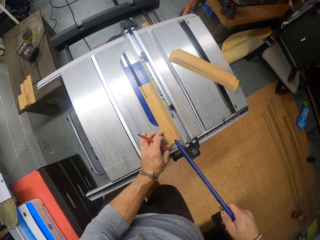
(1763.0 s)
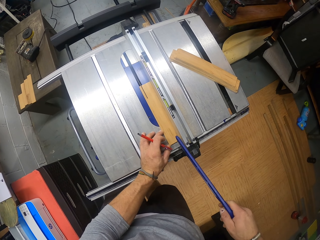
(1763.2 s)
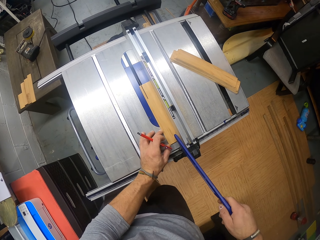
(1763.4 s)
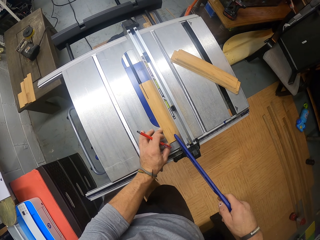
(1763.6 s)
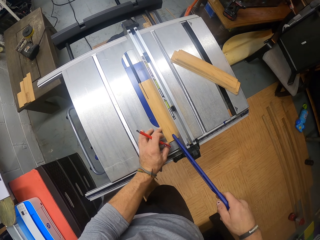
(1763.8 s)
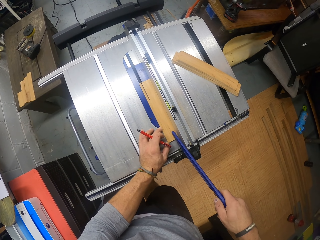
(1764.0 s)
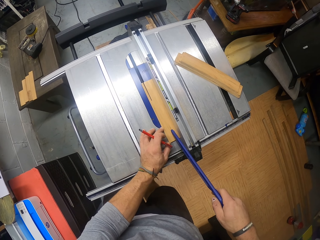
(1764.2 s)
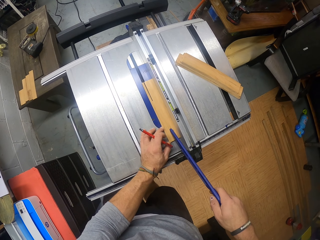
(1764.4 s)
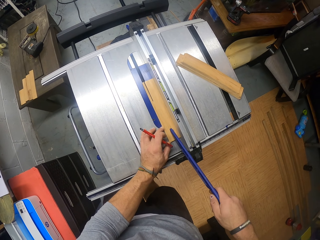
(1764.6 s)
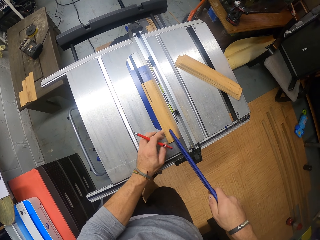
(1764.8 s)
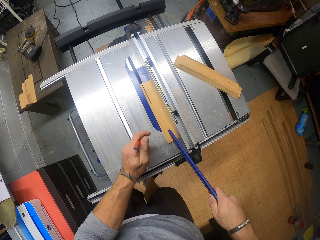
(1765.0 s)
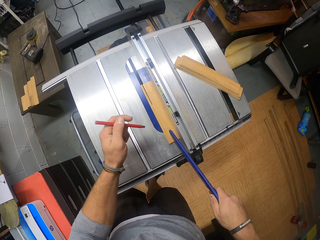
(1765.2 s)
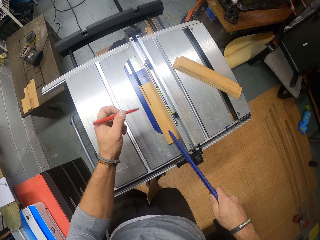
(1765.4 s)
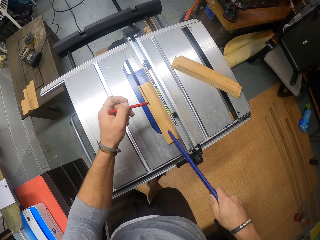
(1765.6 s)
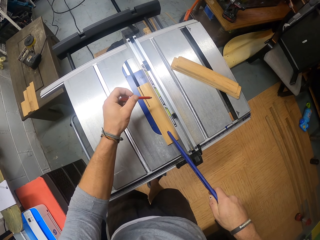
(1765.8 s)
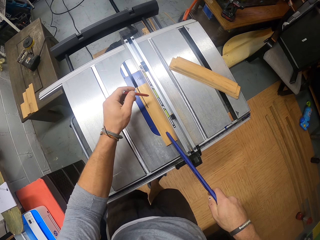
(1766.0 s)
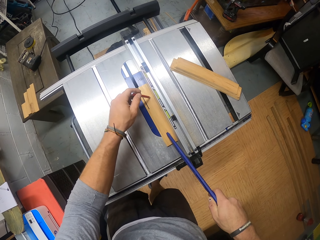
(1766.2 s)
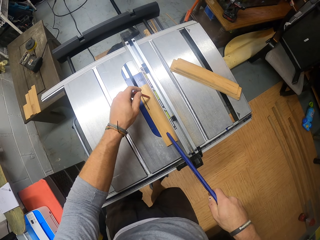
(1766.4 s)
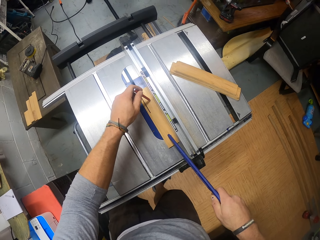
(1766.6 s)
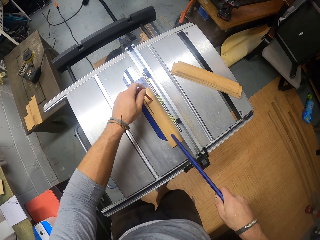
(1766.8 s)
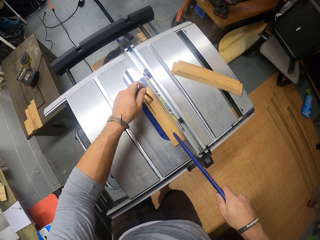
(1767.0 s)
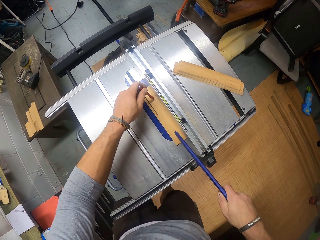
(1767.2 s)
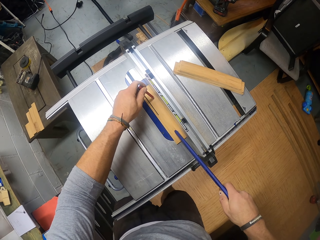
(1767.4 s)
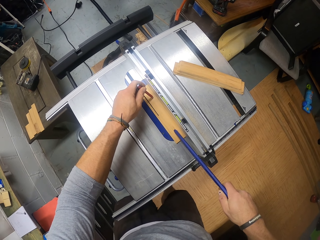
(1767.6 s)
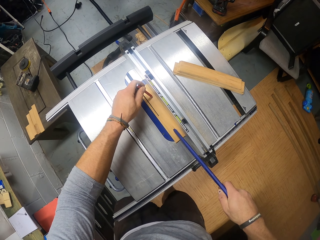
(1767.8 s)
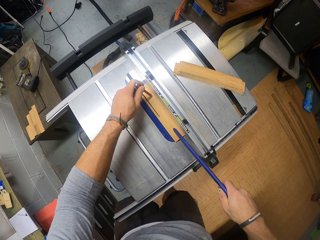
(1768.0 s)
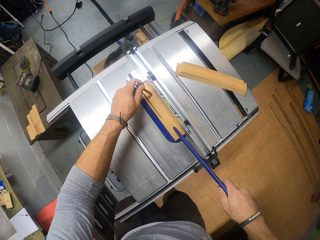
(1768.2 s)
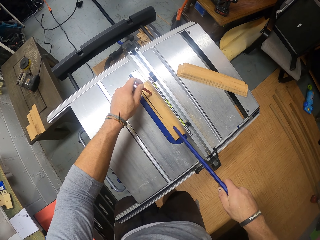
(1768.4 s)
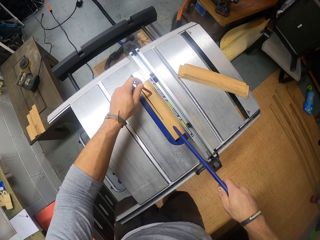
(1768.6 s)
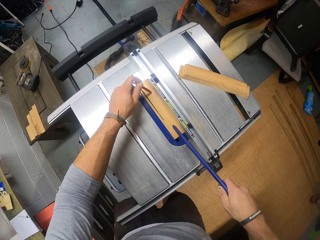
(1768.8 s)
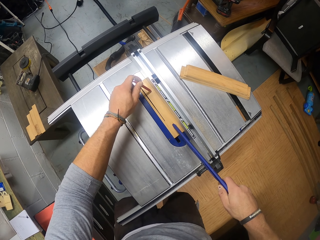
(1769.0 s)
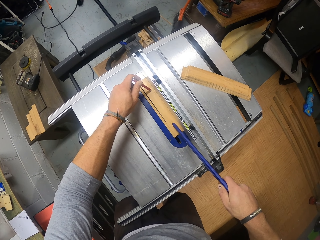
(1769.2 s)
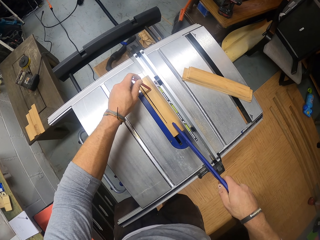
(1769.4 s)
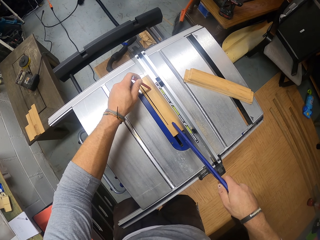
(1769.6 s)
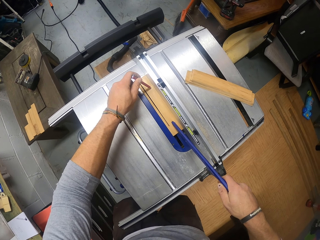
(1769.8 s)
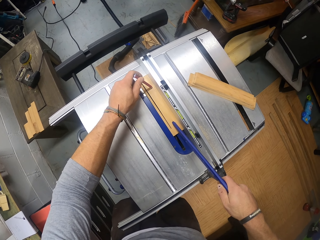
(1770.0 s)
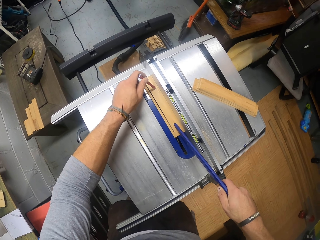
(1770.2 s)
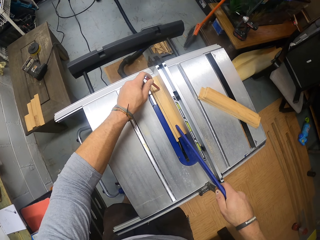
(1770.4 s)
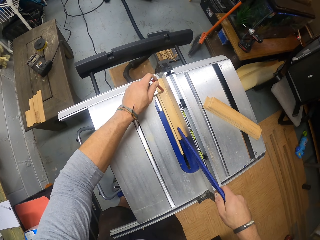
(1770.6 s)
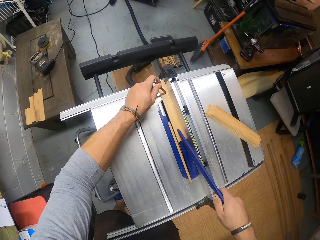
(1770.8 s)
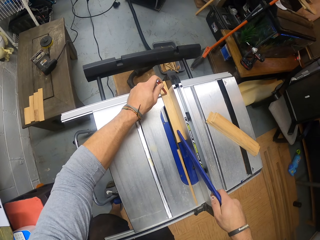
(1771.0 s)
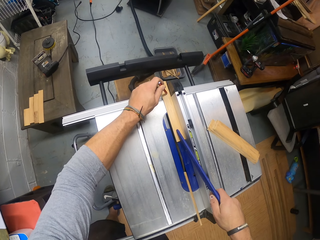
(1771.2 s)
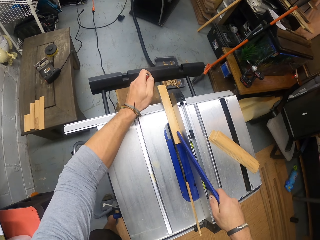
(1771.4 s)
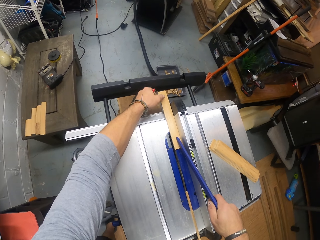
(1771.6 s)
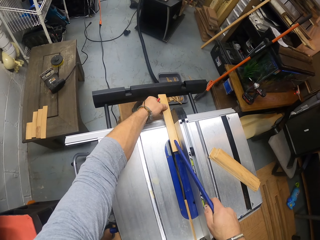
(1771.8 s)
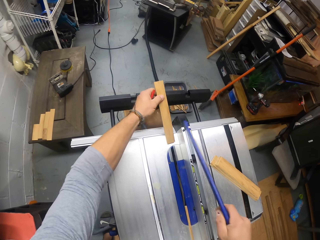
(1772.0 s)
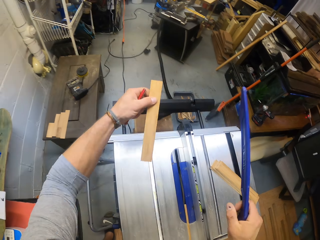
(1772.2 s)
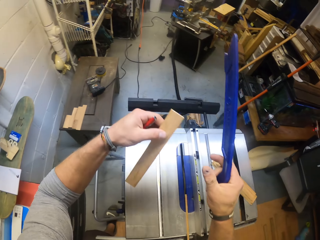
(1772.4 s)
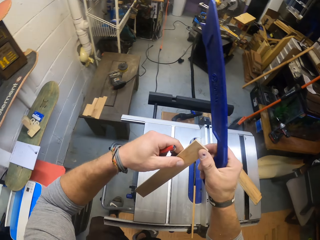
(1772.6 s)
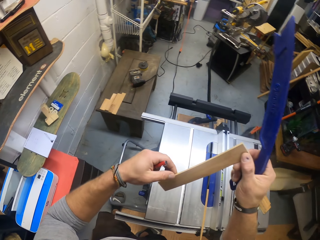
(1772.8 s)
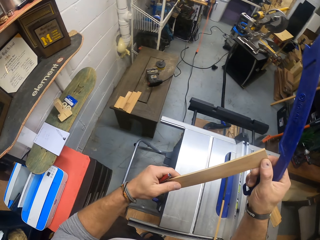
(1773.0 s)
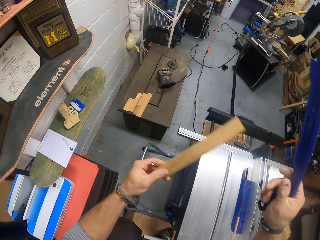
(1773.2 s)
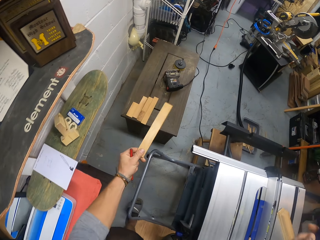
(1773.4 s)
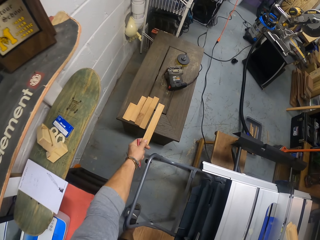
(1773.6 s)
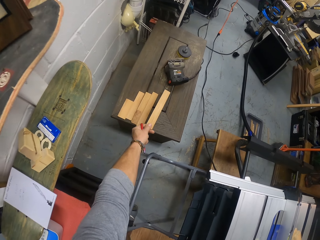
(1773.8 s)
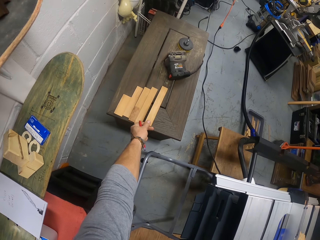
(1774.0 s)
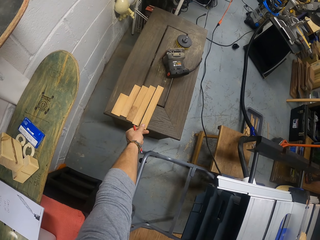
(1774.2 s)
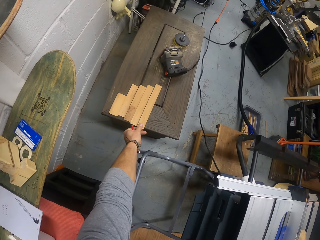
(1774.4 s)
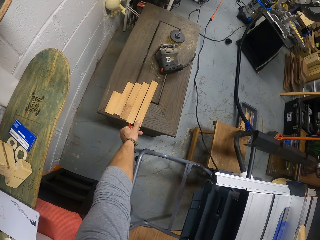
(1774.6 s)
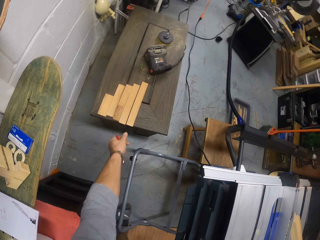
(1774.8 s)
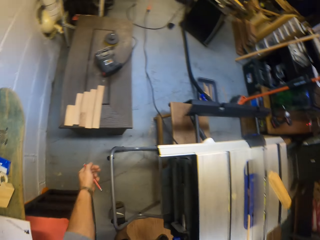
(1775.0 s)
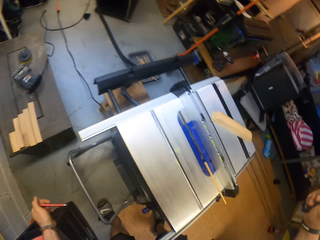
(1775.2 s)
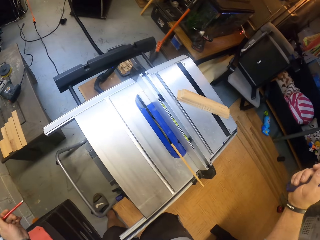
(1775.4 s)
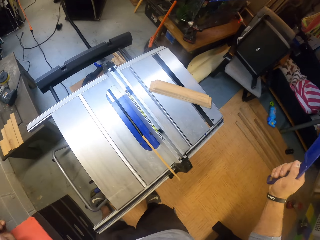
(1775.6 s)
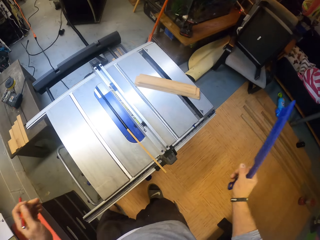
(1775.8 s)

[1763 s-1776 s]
The camera wearer places the wood pusher in his right hand on the wood on the table saw. He removes his left hand from the piece of wood on the table saw. He places the pencil in his left hand on the wood on the table saw. He moves the piece of wood on the table saw with the pencil in his left hand and the wood pusher in his right hand. He removes the pencil in his left hand from the wood on the table saw. He pulls the piece of wood from the table saw with his left hand. He removes the wood pusher in his right hand from the wood on the table saw. He holds the piece of wood in both hands. He removes his right hand from the piece of wood in both hands. He places the piece of wood on the table with his left hand.

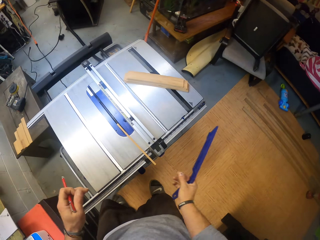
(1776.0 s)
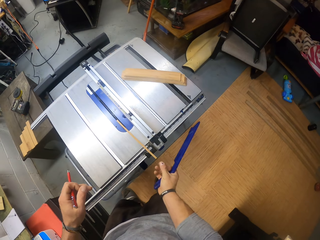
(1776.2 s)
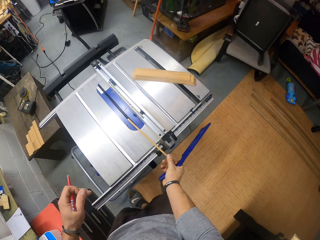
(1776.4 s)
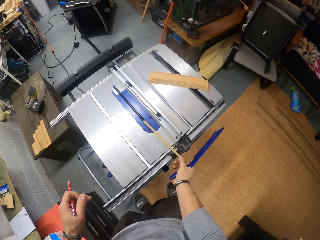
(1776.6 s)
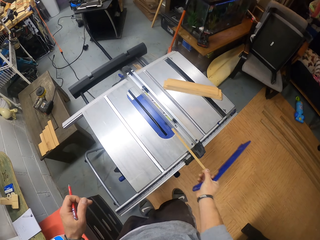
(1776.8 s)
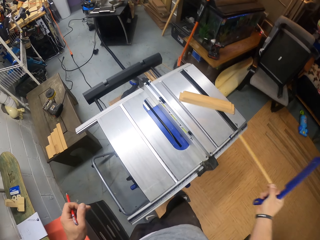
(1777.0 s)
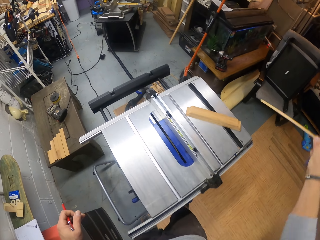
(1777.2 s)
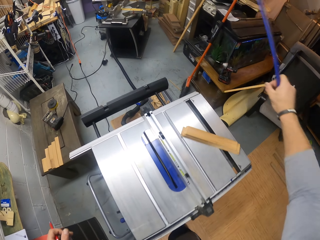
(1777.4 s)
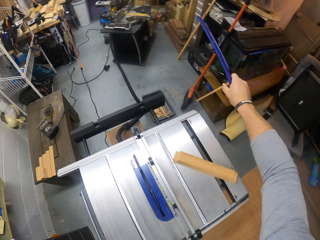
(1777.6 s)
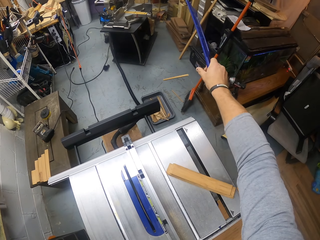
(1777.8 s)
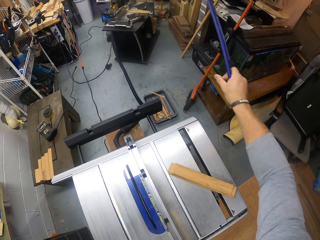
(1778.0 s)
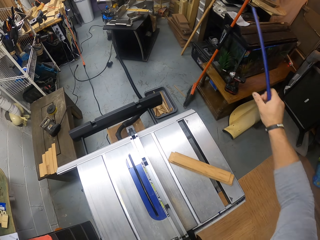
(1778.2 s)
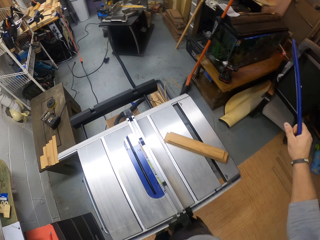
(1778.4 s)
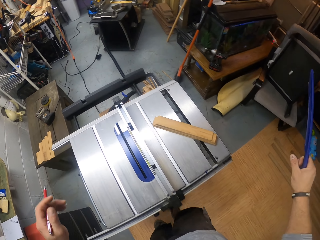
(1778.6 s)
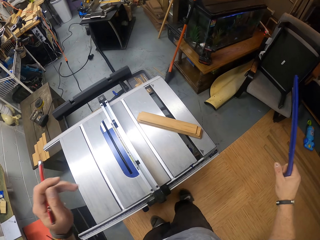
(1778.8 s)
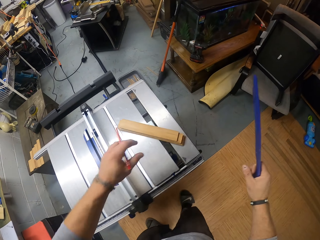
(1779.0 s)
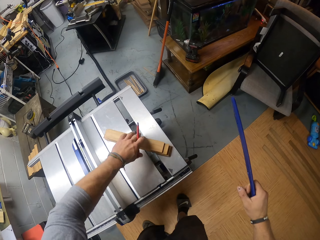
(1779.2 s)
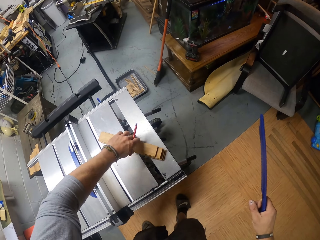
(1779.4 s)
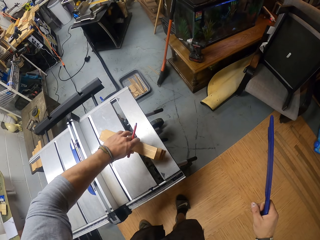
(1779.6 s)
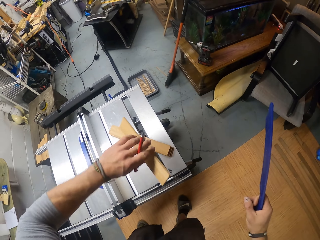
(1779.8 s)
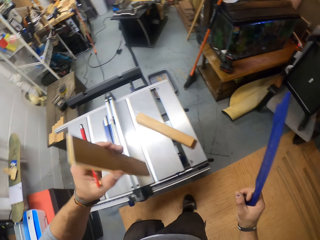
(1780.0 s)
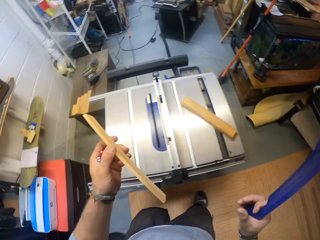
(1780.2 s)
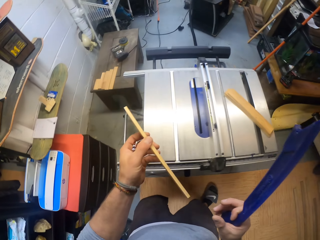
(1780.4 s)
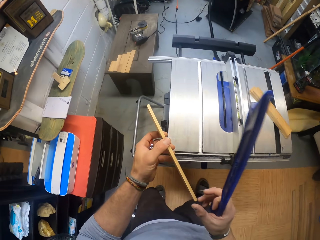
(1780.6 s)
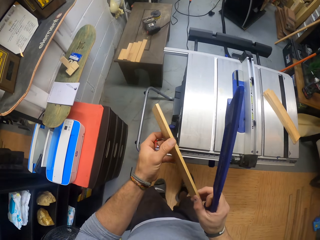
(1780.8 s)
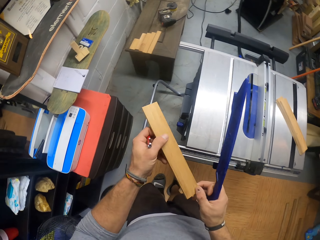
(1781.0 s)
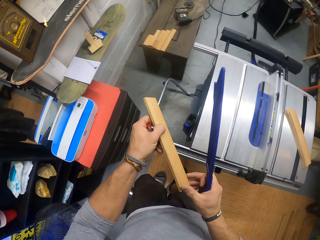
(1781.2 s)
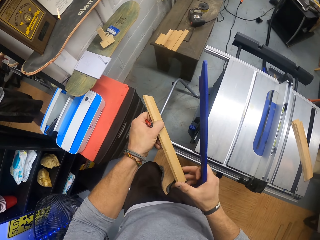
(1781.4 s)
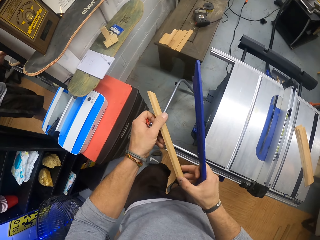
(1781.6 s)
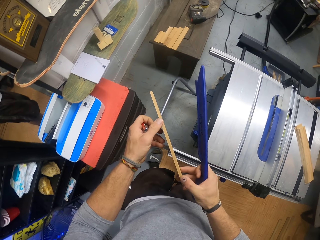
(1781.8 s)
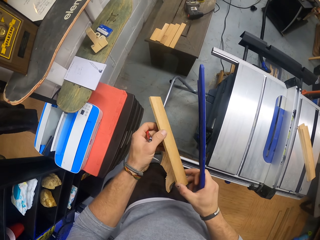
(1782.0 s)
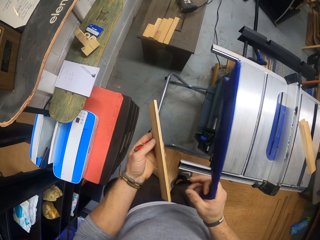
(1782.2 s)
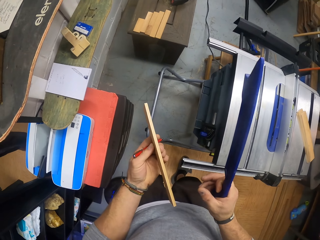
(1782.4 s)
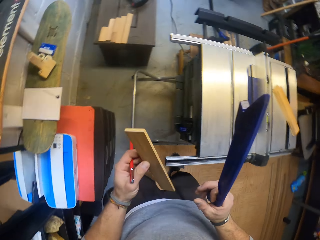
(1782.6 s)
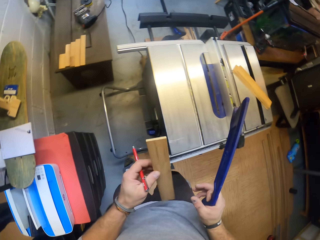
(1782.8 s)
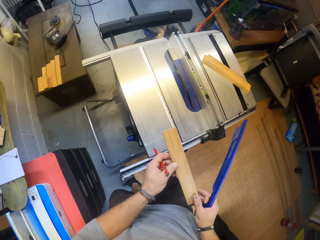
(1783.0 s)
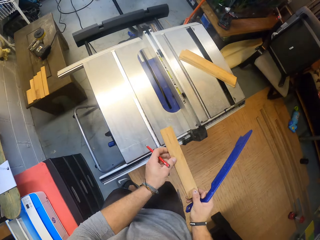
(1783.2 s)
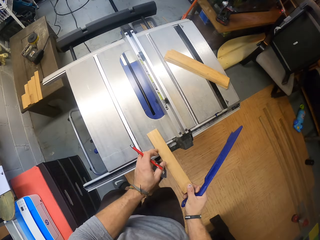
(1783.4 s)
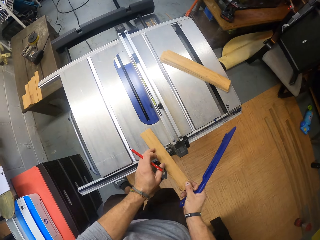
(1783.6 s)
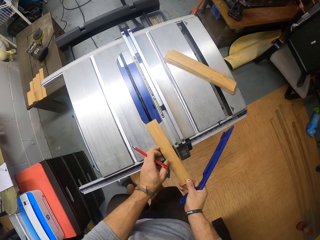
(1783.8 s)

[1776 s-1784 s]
The camera wearer picks the small piece of cut wood from the table saw with his right hand. He throws the small piece of cut wood into the plastic tray with his right hand. He picks a piece of wood from the pieces of wood on the table saw with his left hand. He turns the piece of wood with both hands. He removes his right hand from the piece of wood in both hands. He holds the piece of wood with both hands.
